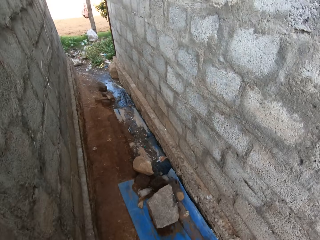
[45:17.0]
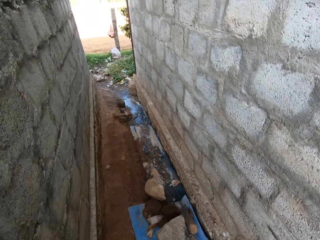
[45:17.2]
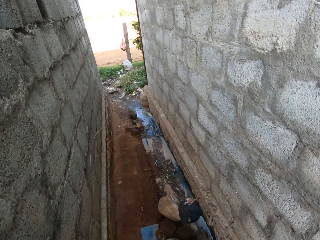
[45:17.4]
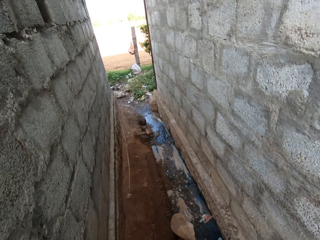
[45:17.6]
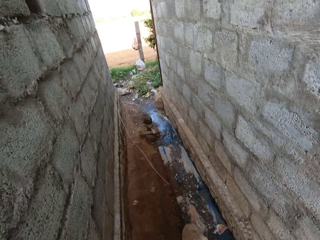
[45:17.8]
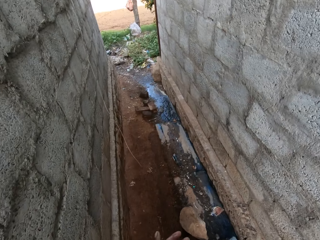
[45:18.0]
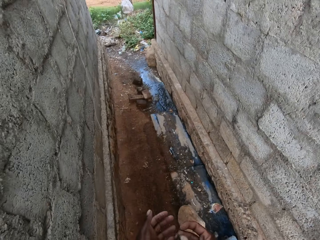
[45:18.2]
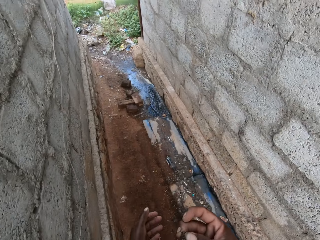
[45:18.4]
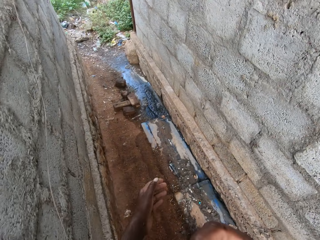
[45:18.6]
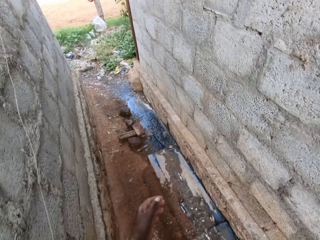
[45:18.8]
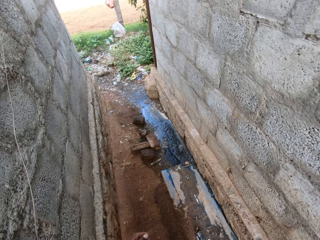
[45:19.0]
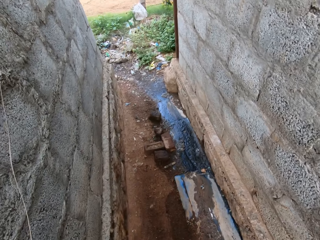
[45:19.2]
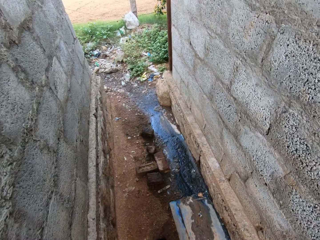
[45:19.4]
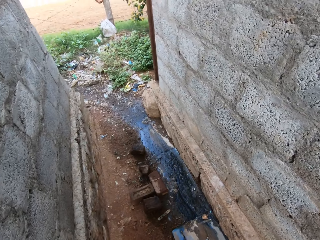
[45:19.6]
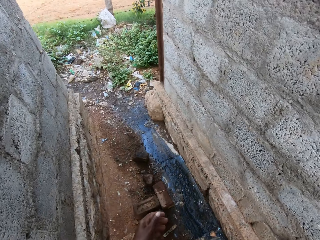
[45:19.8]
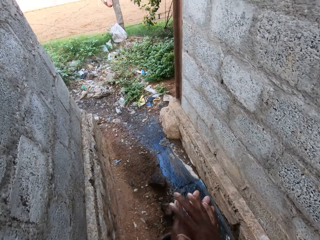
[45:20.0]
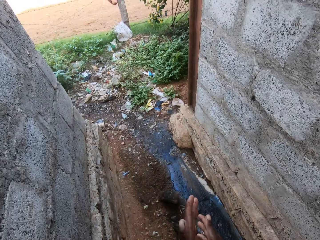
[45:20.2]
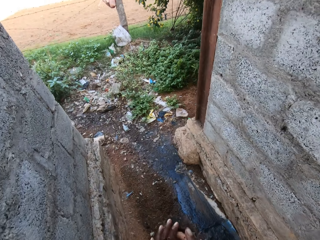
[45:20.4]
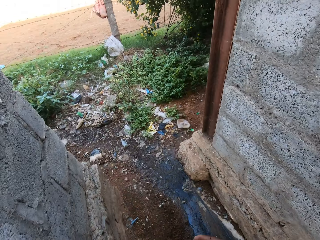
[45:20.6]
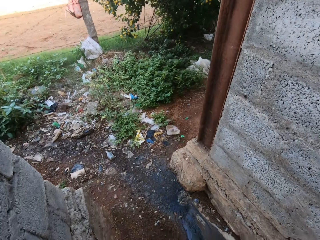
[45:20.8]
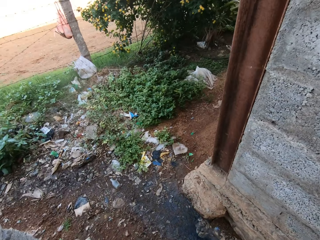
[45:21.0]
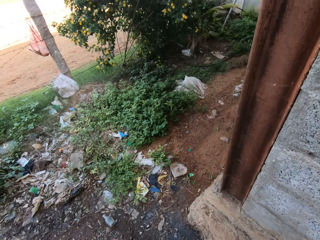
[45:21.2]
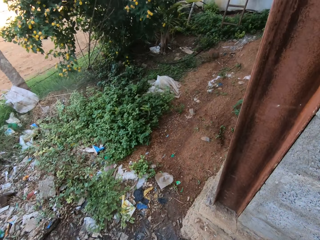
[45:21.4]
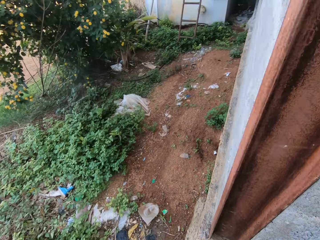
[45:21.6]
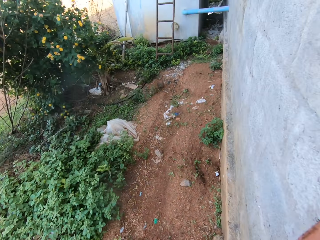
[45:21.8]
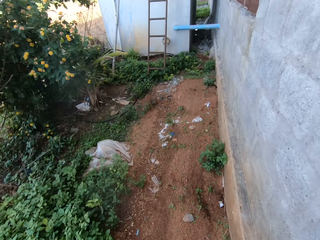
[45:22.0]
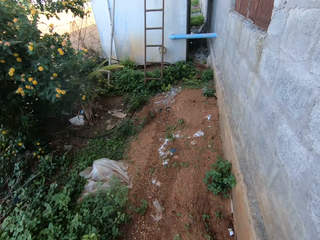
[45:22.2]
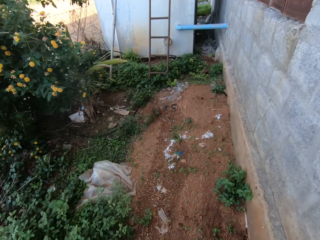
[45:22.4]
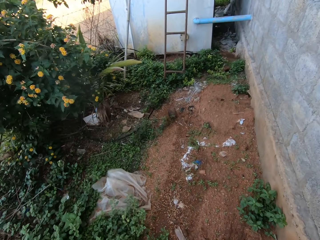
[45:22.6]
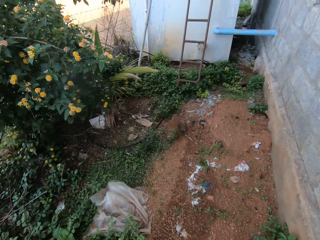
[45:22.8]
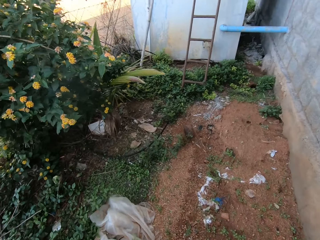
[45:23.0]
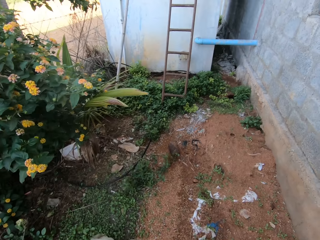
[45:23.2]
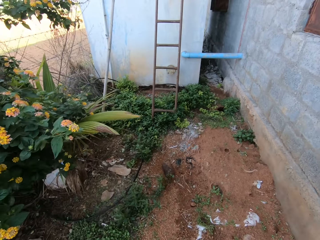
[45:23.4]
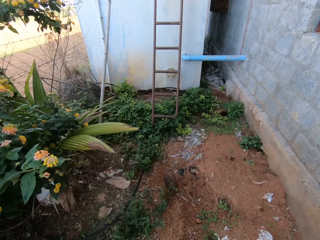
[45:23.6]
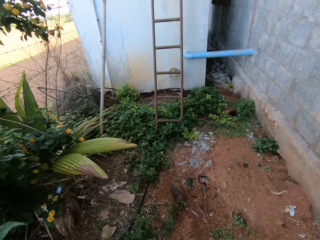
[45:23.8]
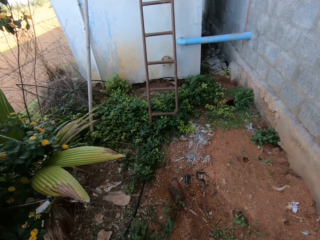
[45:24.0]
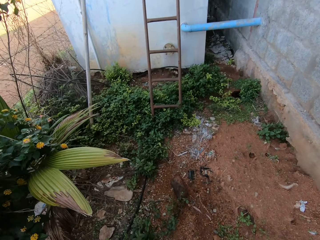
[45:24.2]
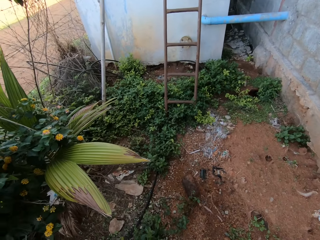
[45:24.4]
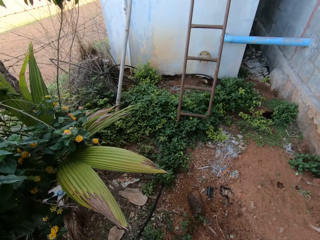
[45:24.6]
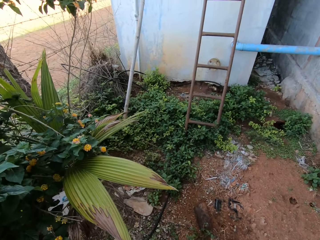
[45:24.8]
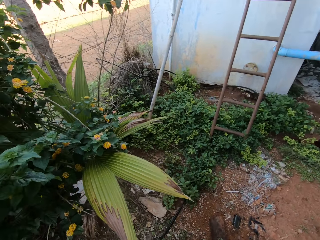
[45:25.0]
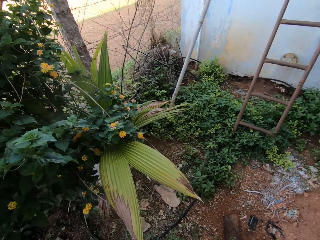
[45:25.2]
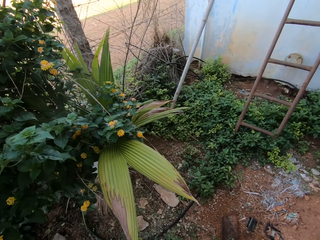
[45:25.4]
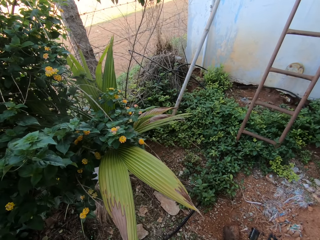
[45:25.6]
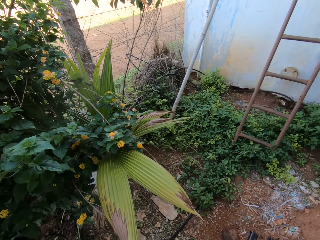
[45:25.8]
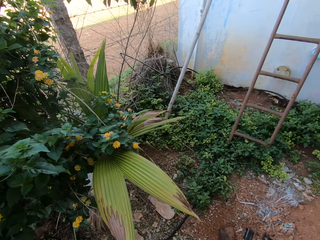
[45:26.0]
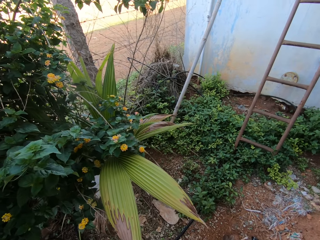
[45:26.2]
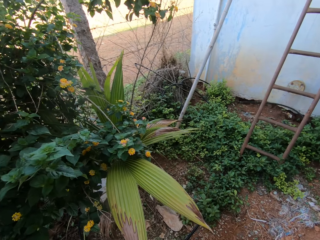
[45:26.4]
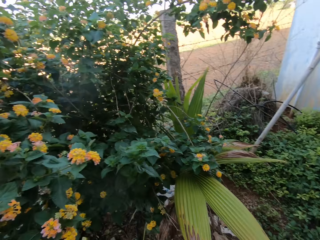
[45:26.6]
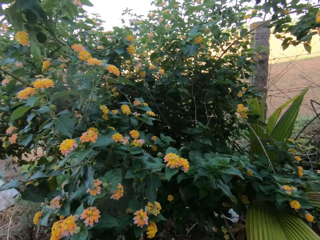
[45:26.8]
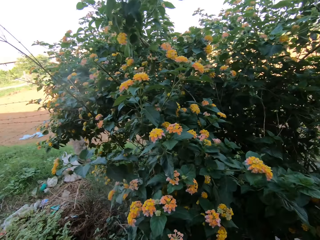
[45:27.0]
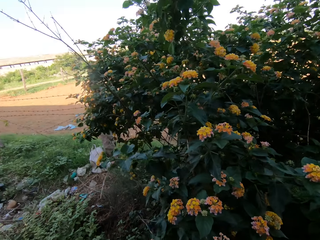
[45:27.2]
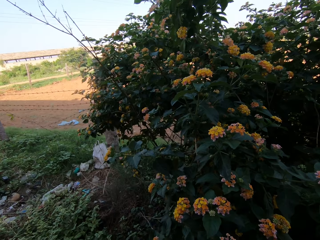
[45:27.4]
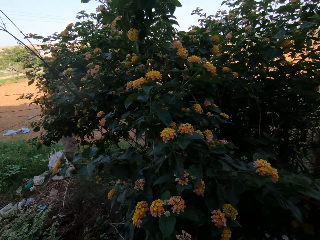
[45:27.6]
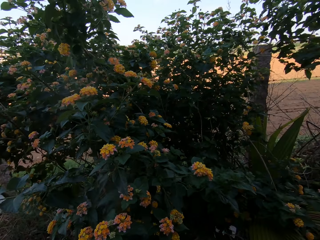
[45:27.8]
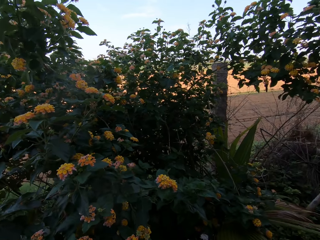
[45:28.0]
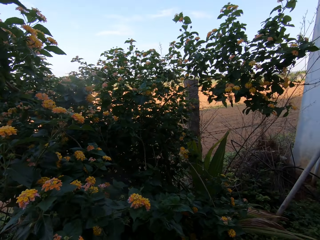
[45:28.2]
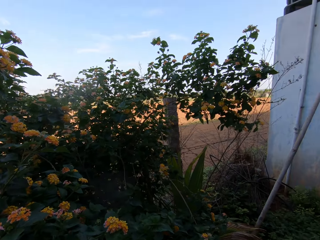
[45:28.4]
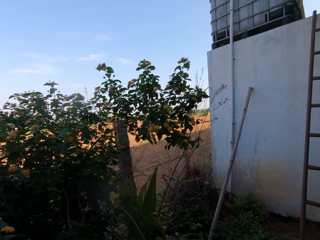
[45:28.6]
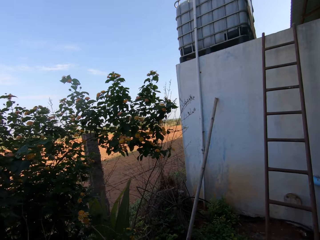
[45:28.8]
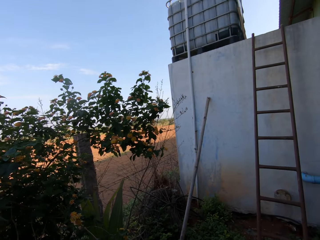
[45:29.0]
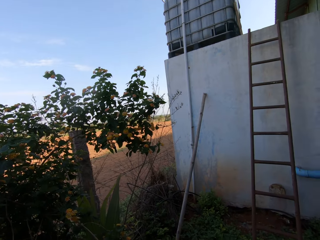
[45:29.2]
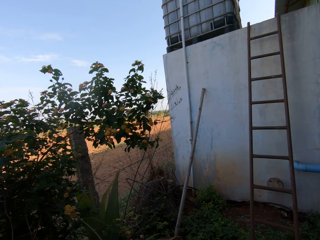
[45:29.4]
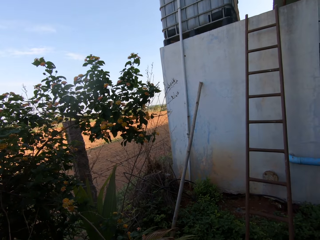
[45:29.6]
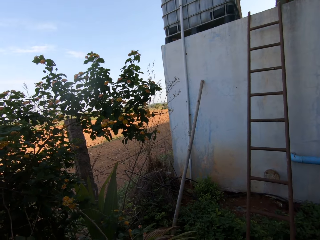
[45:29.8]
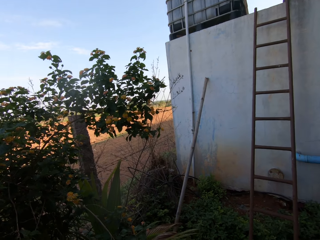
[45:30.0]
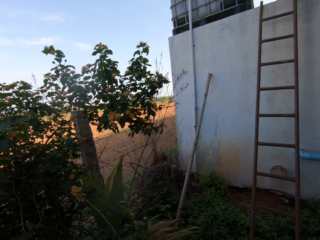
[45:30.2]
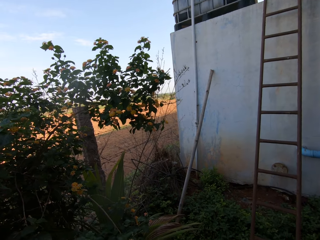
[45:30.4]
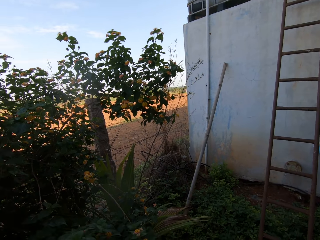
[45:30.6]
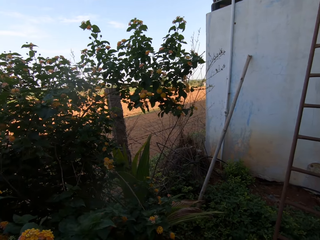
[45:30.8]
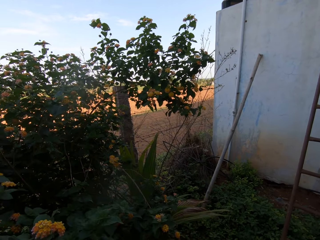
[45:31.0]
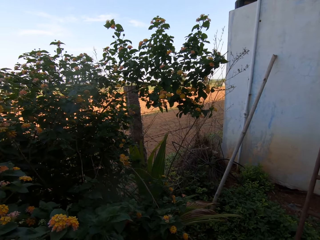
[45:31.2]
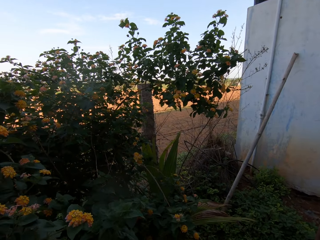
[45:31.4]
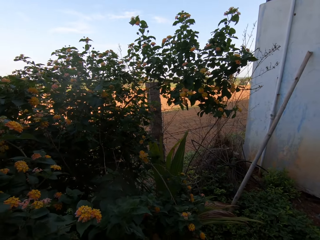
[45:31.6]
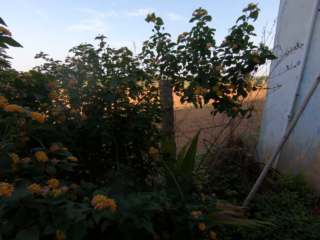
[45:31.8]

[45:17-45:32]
The camera wearer walks. He raises his right hand. He rubs his hands together. He stands. He looks around.

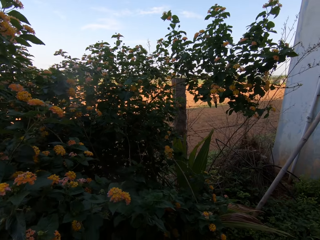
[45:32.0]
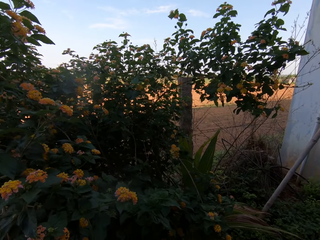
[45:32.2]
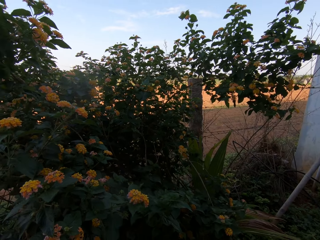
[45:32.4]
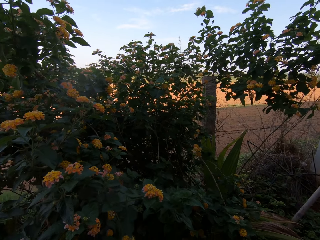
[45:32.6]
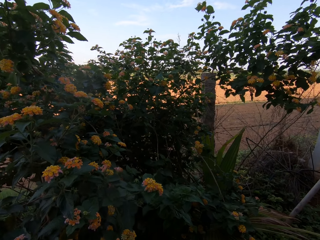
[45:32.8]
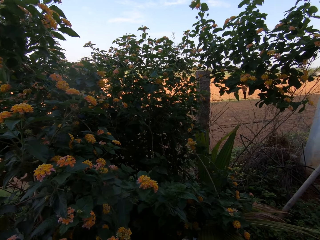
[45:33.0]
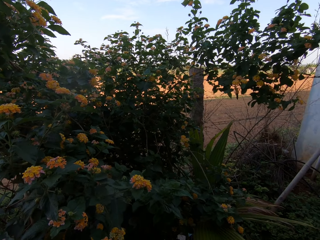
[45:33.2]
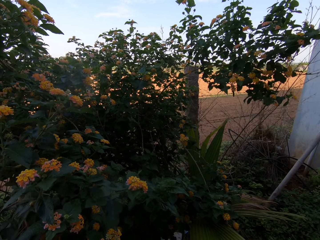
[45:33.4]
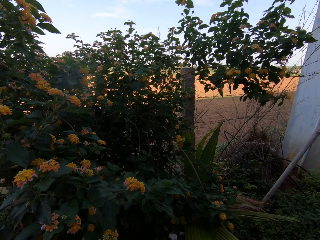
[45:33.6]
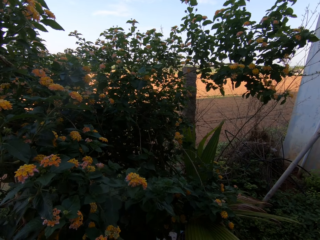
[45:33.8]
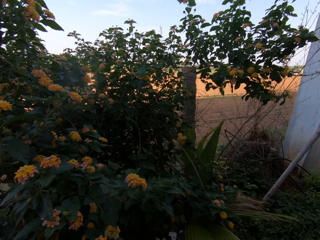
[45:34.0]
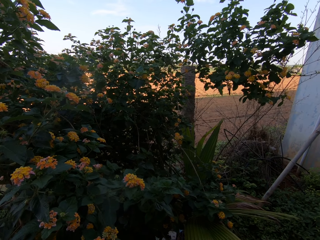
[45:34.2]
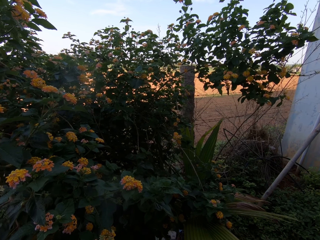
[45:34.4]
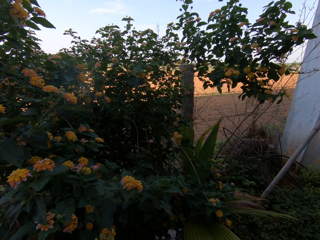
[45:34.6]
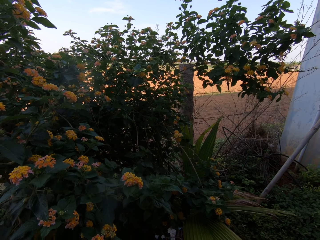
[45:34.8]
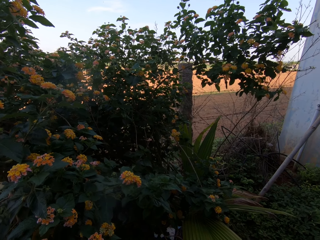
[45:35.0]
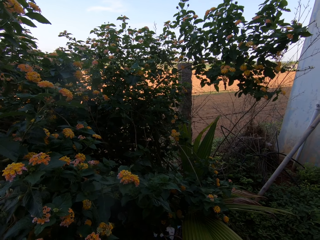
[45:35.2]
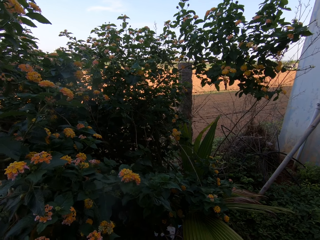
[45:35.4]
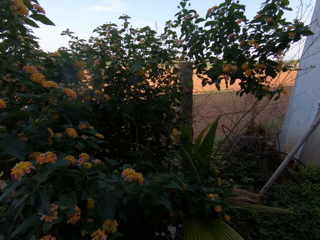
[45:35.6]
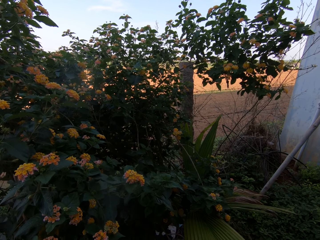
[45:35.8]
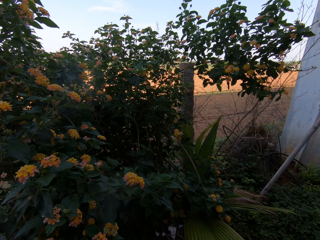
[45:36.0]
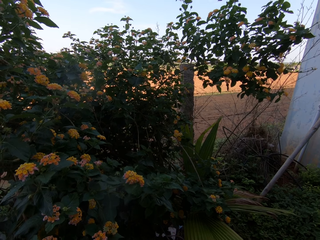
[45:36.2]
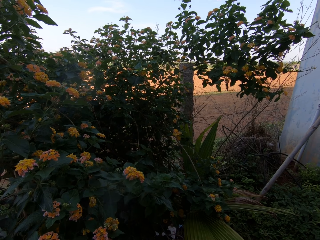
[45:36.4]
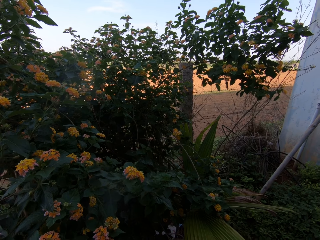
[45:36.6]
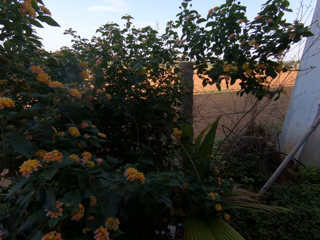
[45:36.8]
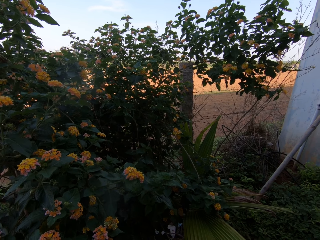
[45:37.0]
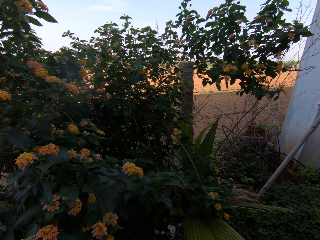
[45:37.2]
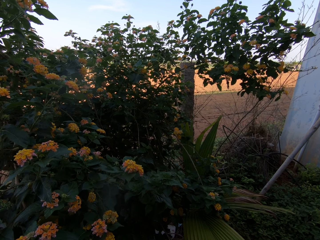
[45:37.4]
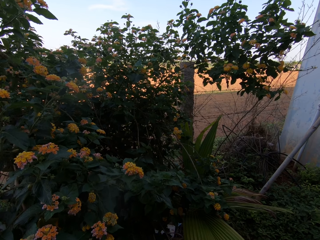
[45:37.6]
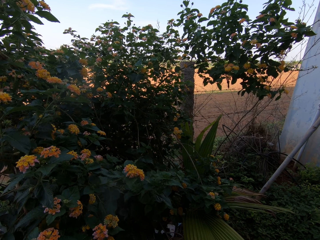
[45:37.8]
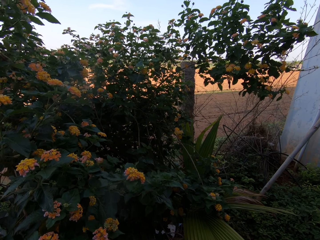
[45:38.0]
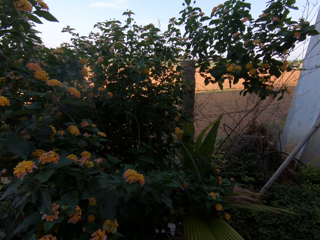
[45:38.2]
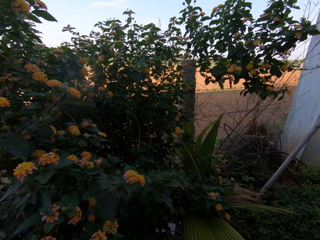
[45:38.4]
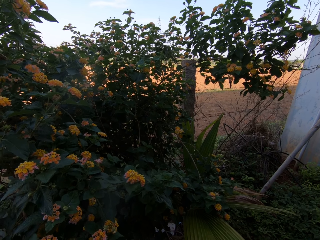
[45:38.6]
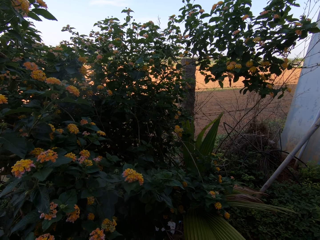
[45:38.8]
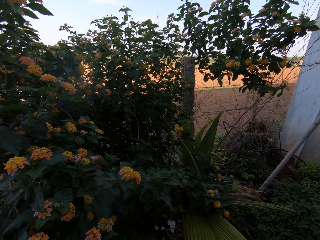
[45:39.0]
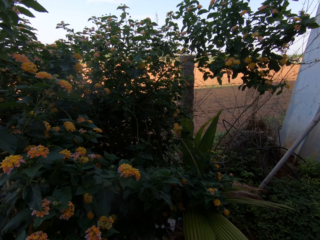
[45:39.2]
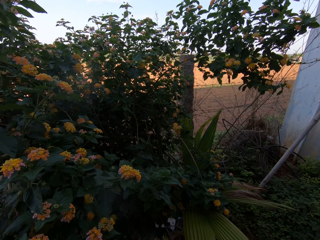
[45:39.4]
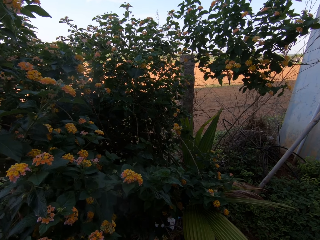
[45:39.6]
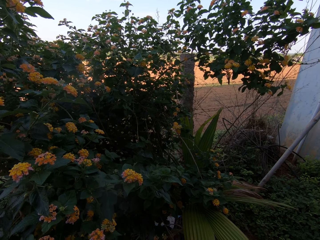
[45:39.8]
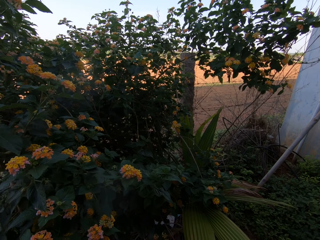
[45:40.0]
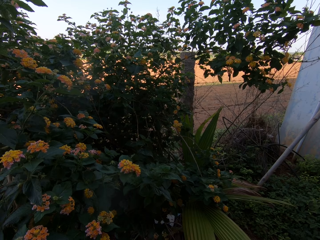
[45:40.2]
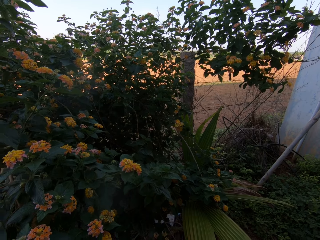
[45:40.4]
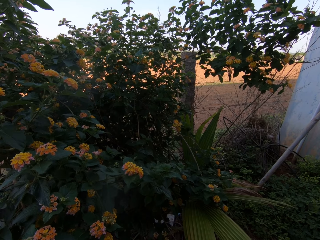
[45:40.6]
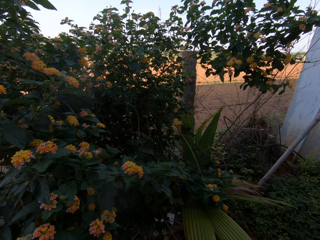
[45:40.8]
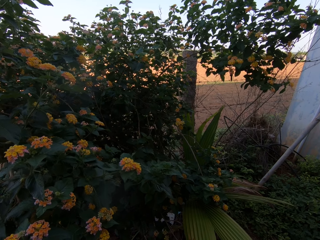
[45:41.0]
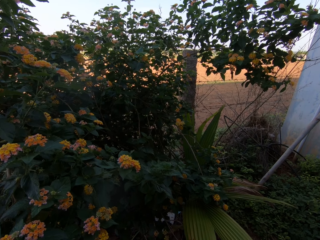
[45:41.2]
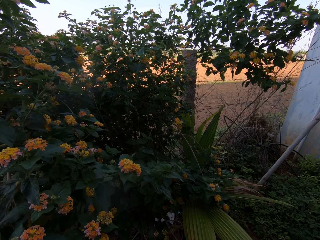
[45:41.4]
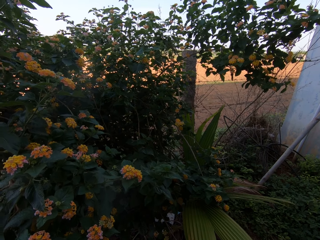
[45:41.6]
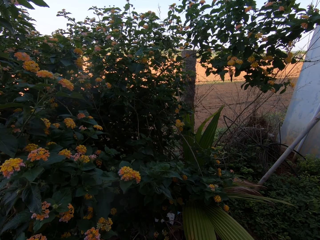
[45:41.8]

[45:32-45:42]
The camera wearer looks at the flowers.
